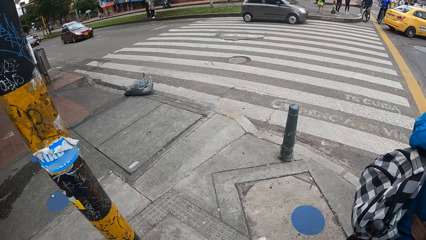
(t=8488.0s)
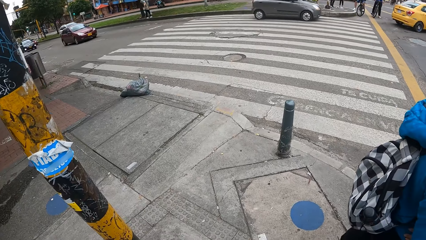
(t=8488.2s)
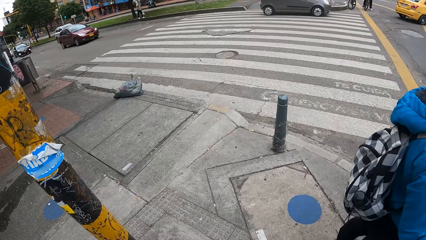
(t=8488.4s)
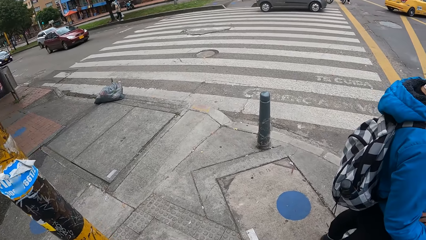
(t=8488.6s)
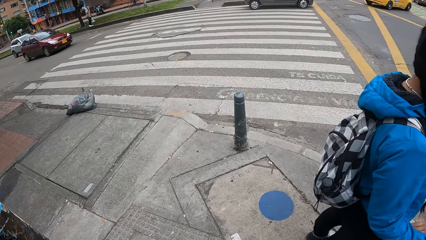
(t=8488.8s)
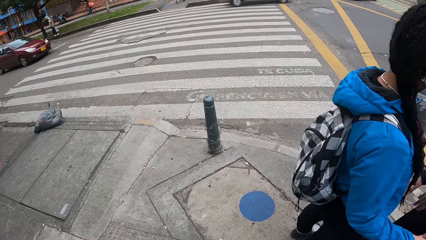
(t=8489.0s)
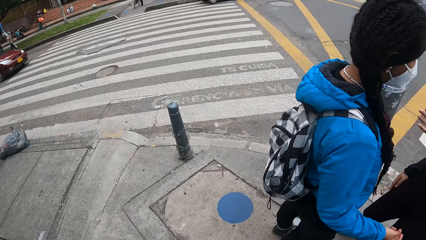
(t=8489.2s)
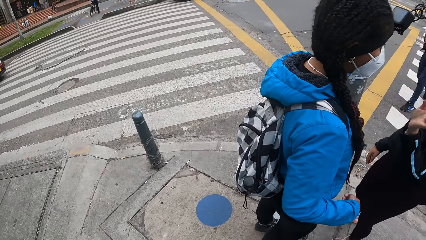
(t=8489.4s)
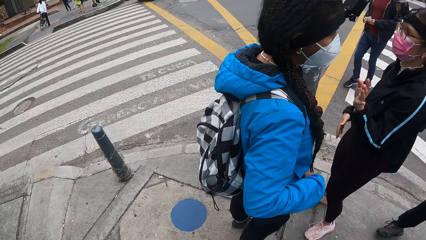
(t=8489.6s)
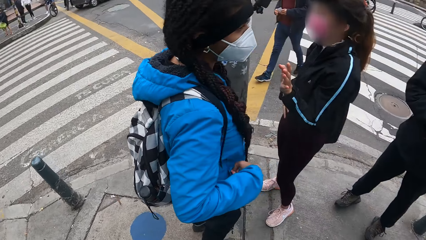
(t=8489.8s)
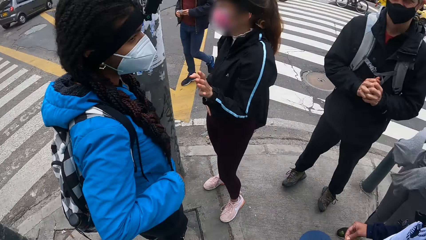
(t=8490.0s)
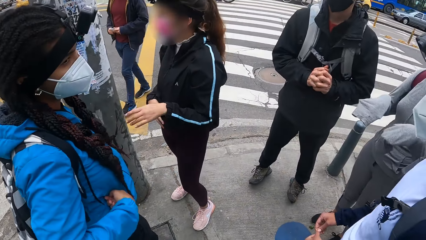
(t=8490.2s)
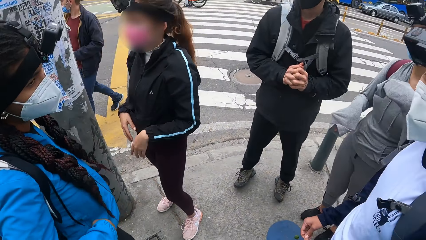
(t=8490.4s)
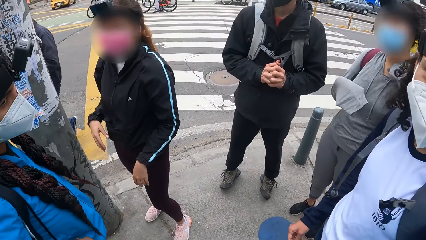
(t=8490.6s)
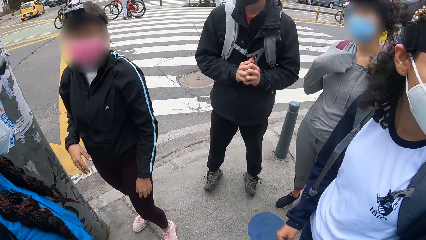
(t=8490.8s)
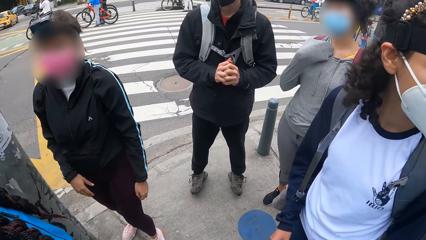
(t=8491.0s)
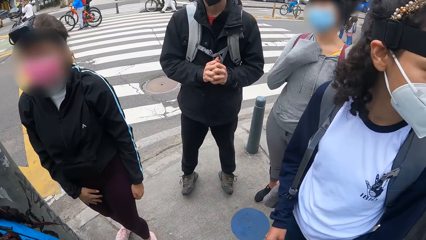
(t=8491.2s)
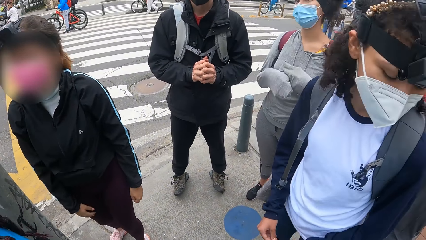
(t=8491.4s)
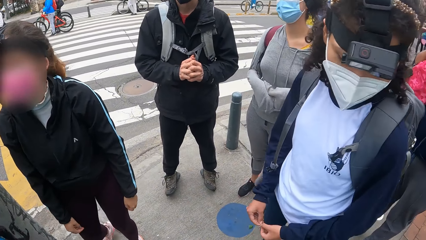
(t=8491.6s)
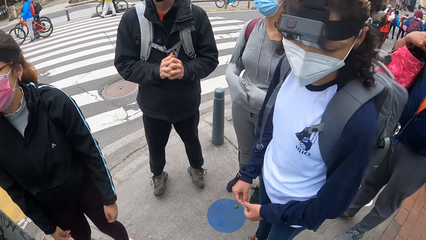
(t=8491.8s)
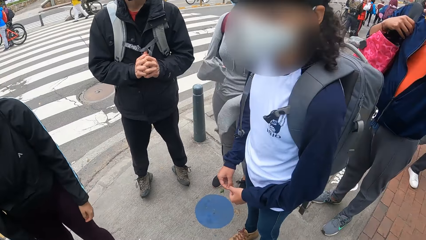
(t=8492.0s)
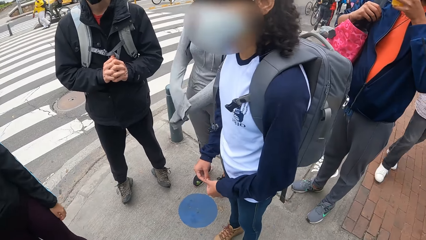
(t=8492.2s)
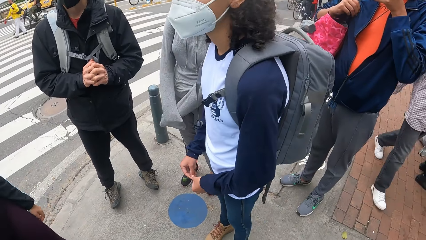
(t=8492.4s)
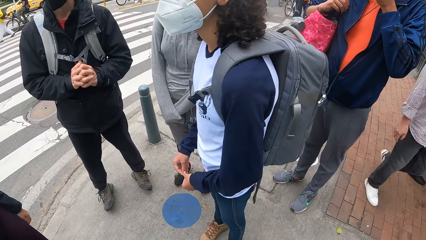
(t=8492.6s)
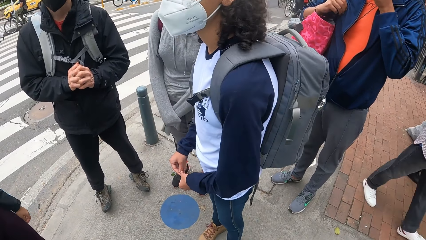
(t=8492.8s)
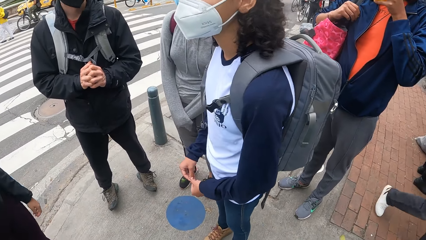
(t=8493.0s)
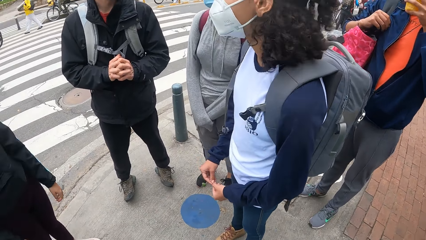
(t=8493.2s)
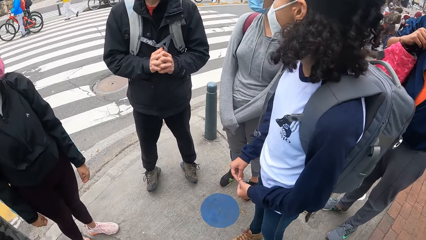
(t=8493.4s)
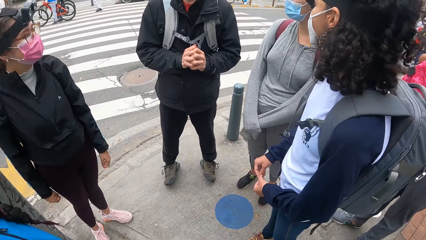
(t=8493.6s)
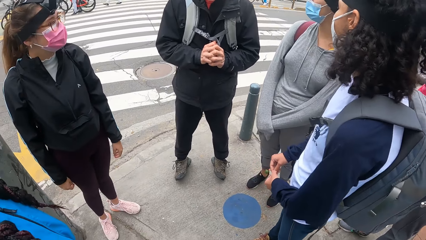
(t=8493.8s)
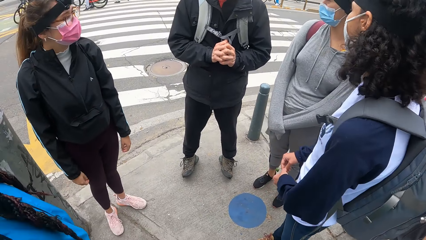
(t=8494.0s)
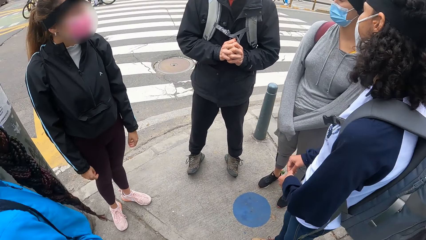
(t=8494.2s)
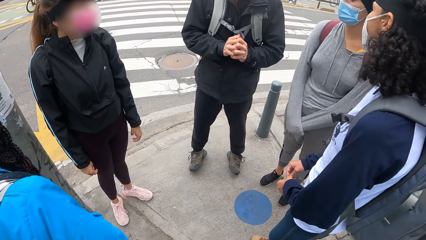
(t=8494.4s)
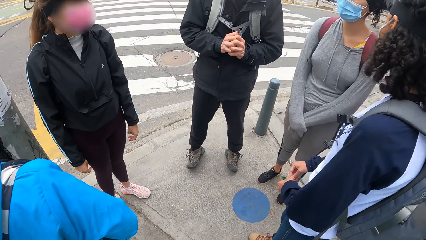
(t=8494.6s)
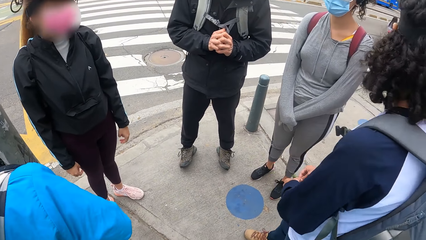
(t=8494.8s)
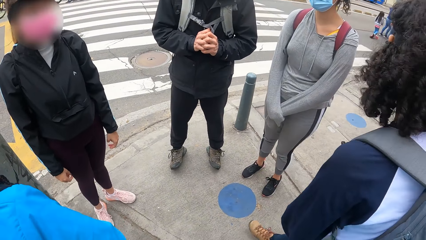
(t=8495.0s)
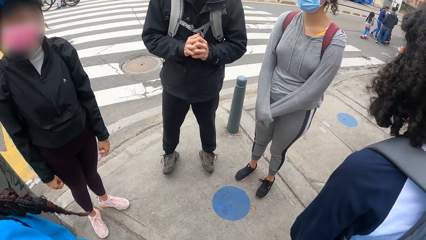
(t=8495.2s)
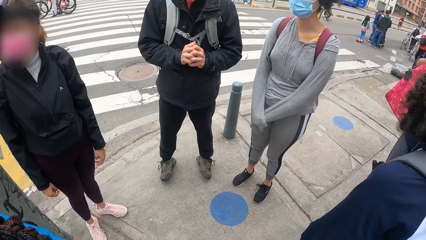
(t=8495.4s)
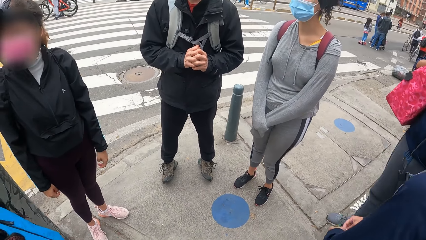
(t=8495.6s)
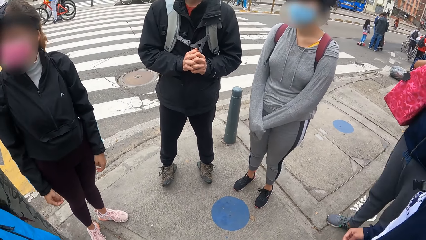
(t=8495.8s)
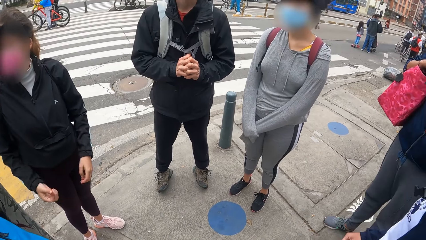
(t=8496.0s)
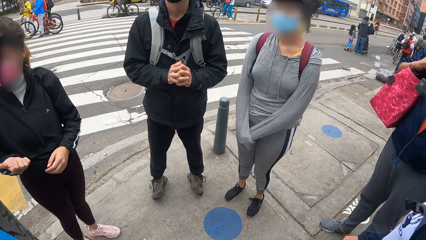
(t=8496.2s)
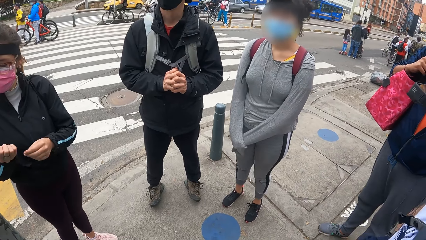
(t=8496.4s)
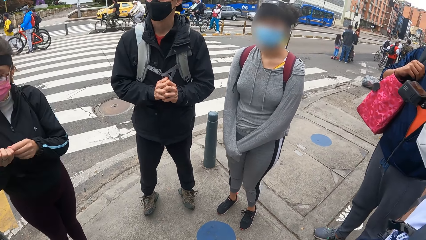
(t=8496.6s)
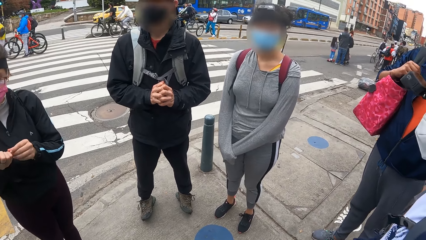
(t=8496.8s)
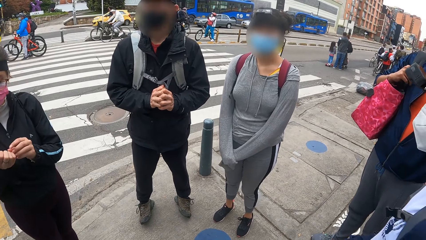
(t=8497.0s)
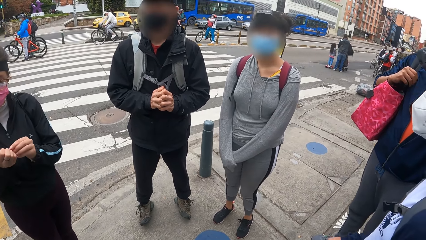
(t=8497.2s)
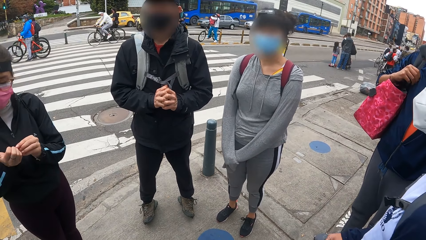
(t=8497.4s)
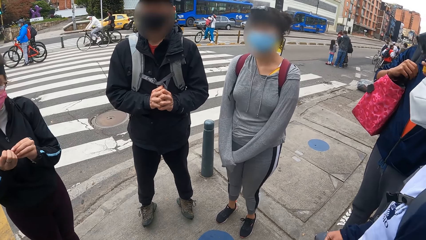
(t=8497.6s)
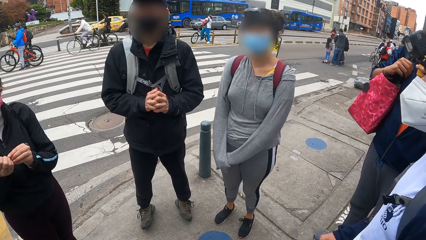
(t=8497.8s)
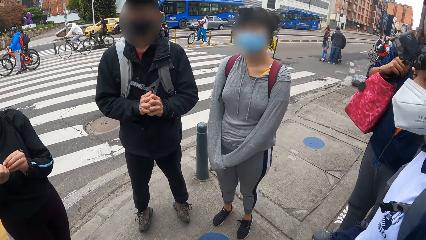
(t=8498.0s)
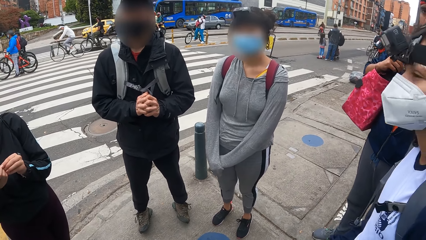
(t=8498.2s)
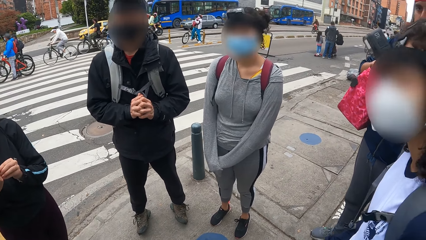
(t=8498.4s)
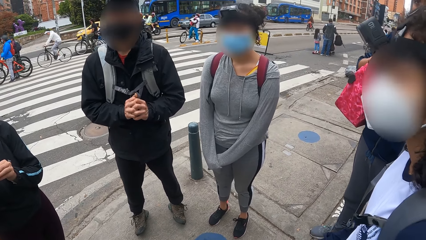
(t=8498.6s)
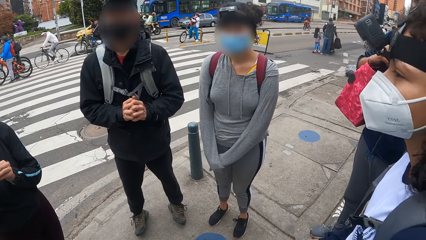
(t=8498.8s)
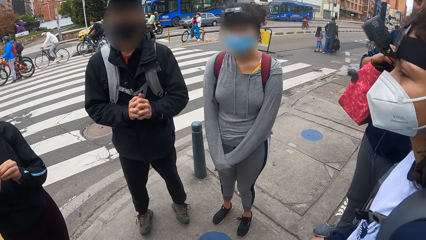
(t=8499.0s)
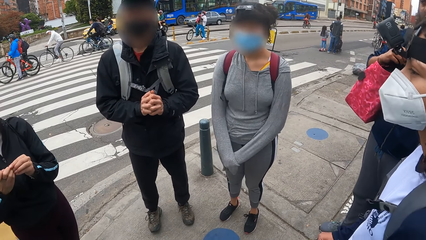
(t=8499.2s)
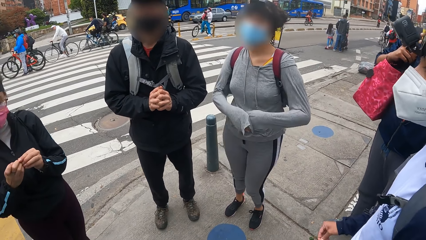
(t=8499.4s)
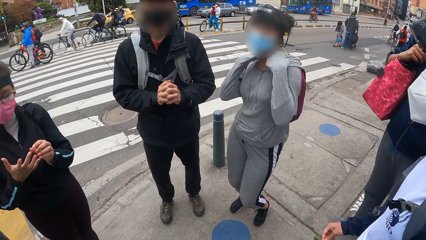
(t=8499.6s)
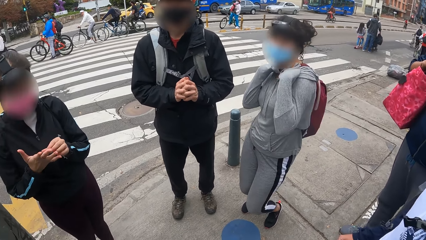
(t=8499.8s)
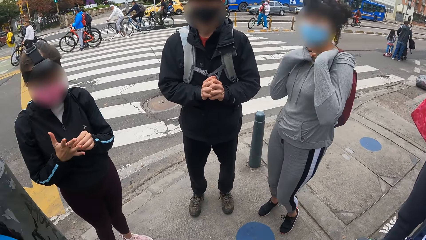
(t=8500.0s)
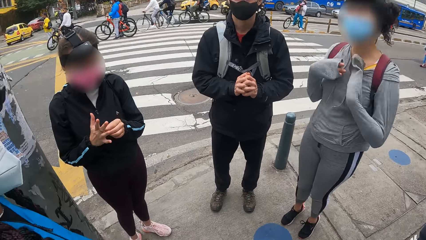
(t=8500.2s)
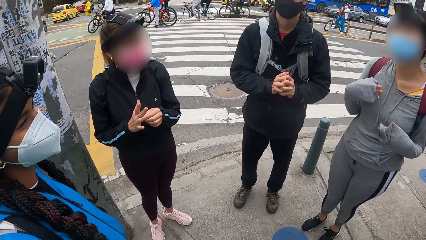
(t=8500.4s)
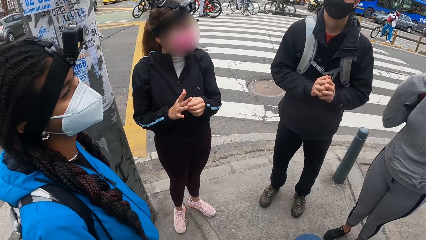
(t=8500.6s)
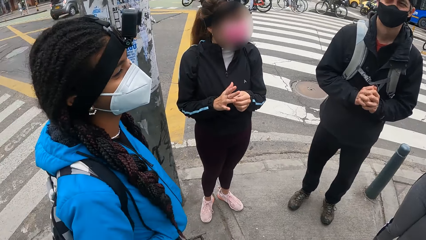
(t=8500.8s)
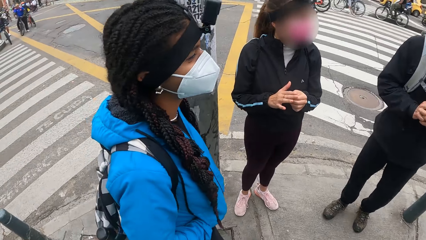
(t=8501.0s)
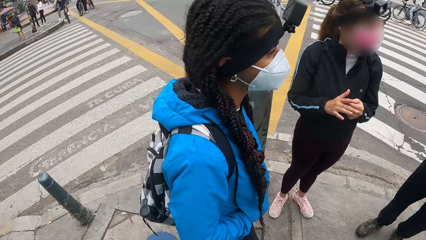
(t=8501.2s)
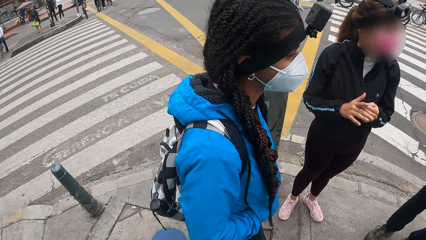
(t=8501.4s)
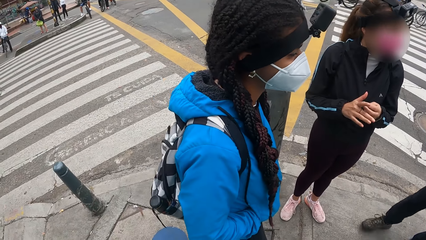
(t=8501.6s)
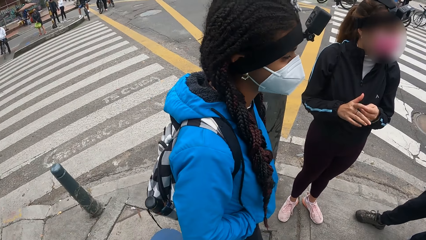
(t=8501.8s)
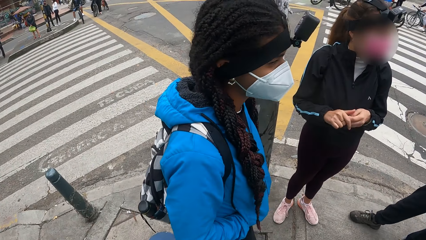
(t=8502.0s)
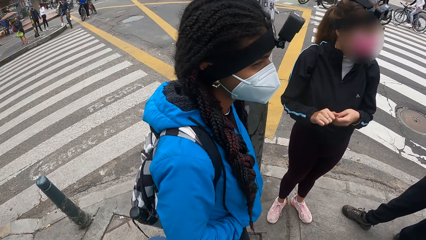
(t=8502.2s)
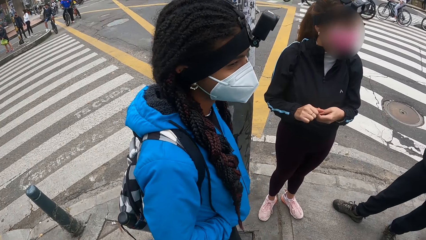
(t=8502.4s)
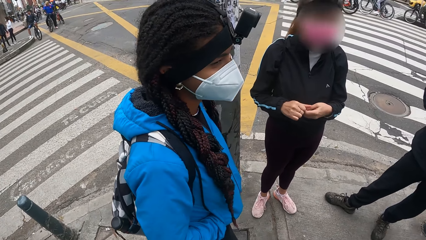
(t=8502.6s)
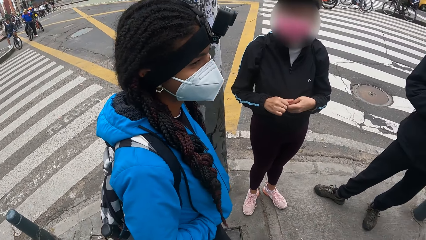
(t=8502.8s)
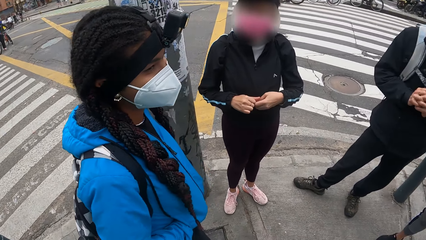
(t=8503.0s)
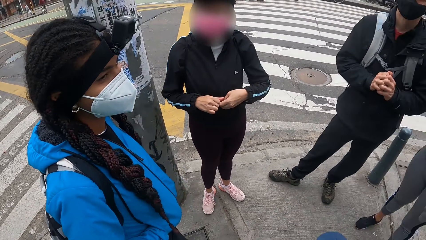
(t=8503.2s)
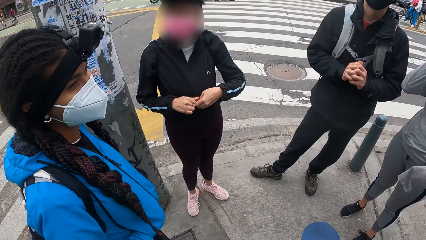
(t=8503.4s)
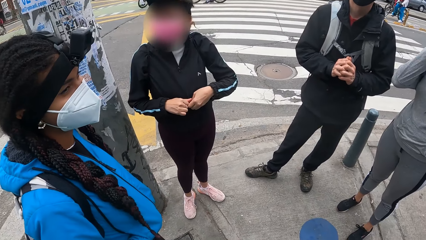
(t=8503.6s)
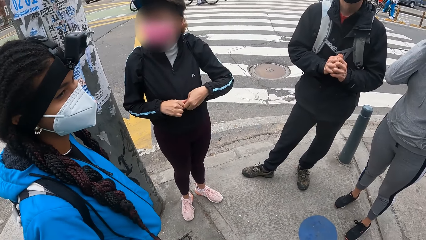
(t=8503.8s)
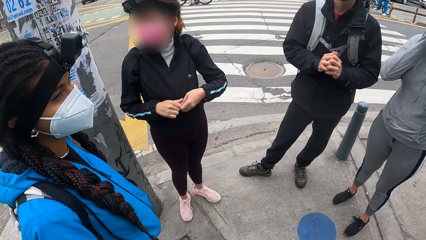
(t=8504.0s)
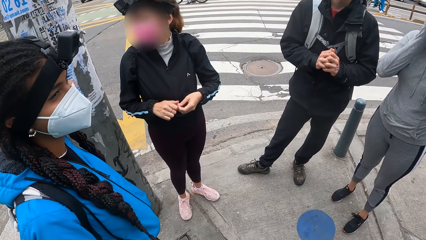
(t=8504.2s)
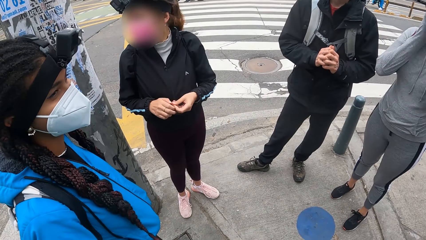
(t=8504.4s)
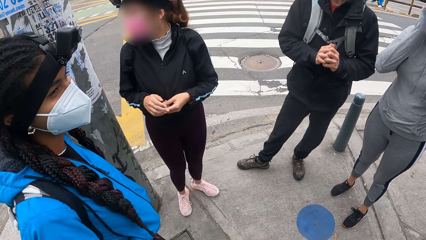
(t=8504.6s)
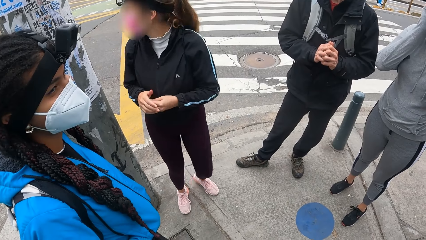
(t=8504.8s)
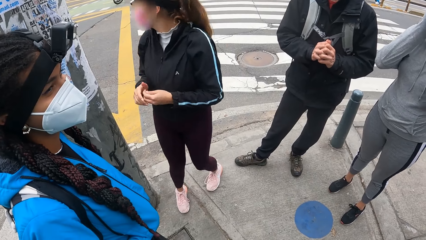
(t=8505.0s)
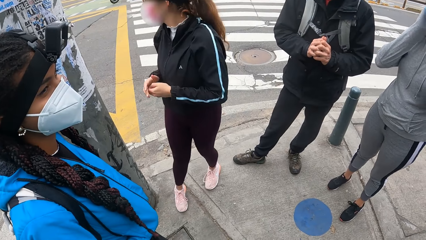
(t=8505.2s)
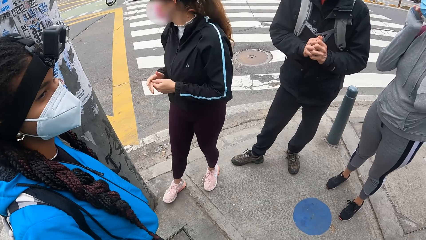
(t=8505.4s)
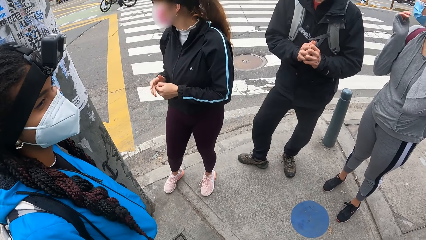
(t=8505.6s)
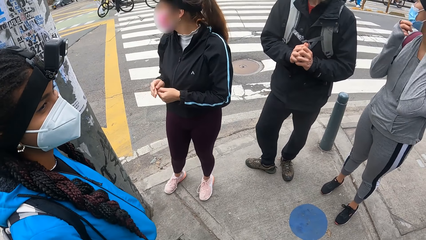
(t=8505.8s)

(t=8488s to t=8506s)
The camera wearer moves around the road. They interact with a group of people on a walkway. A woman talks to the camera wearer. The camera wearer moves around the road.
